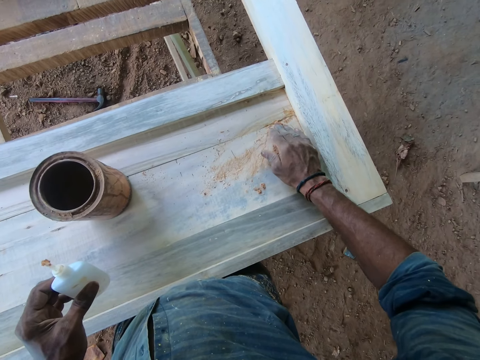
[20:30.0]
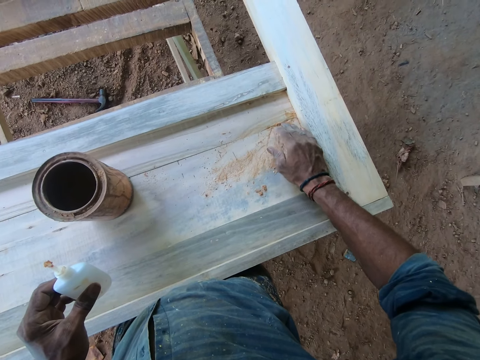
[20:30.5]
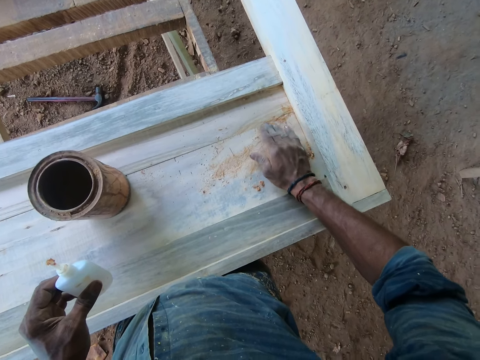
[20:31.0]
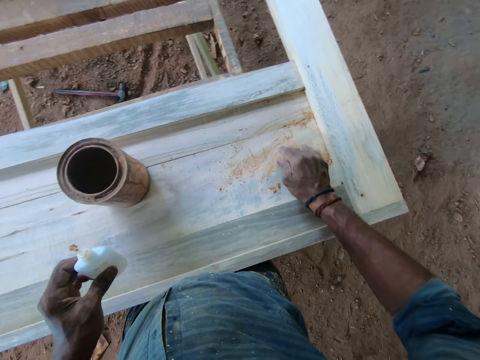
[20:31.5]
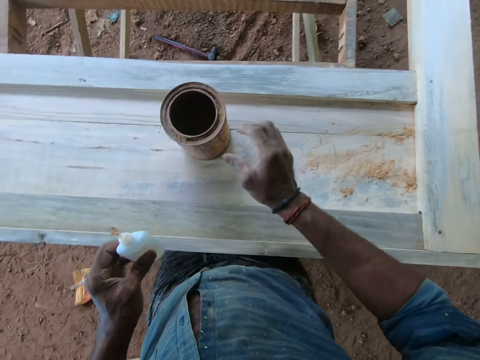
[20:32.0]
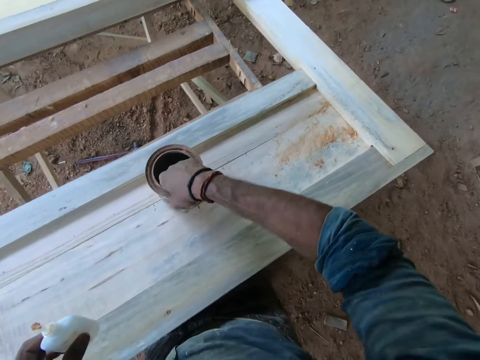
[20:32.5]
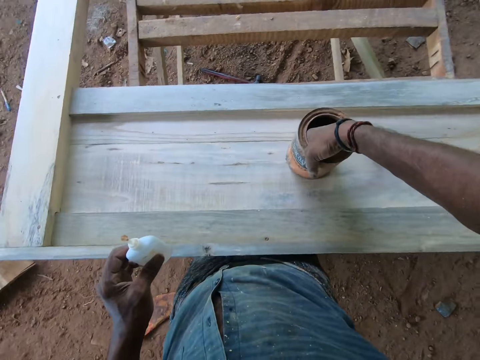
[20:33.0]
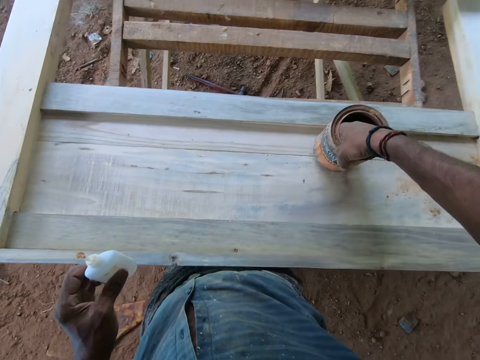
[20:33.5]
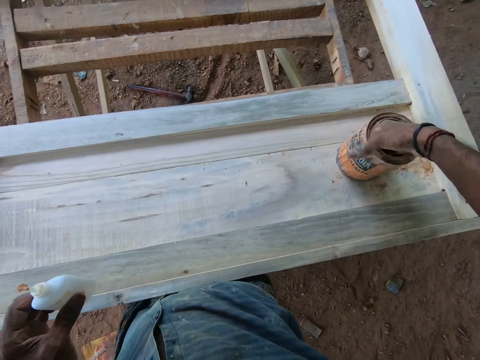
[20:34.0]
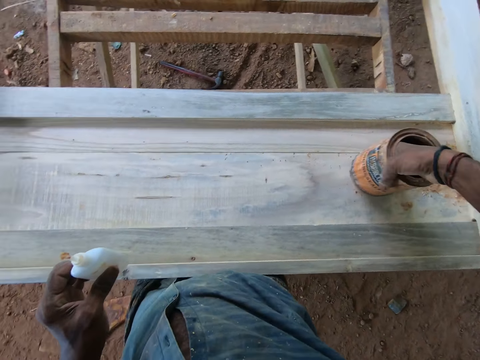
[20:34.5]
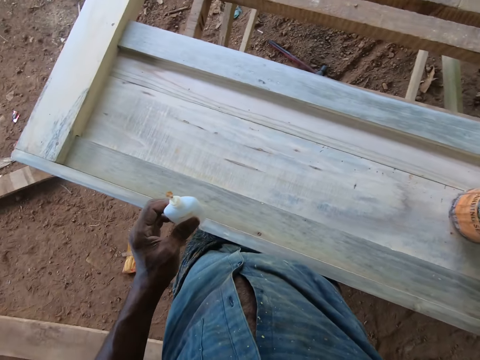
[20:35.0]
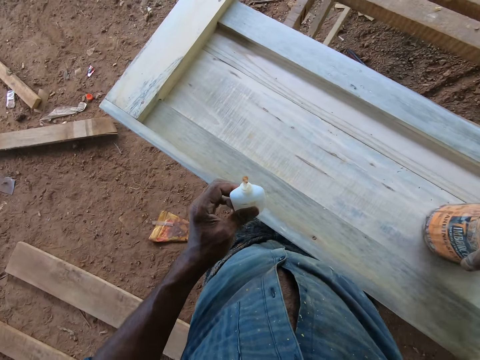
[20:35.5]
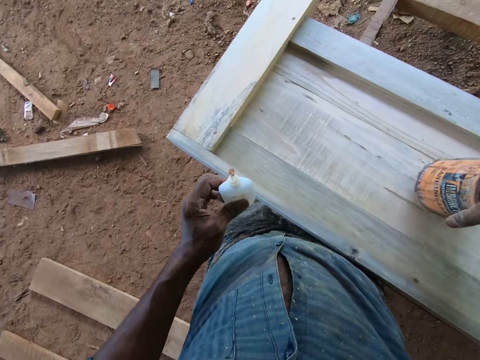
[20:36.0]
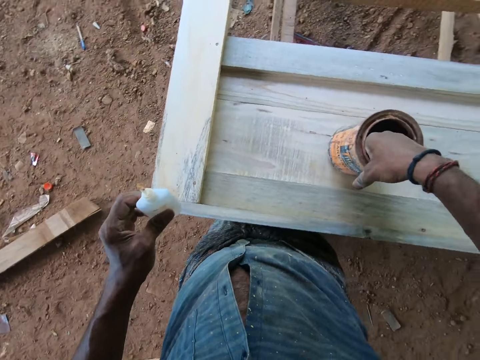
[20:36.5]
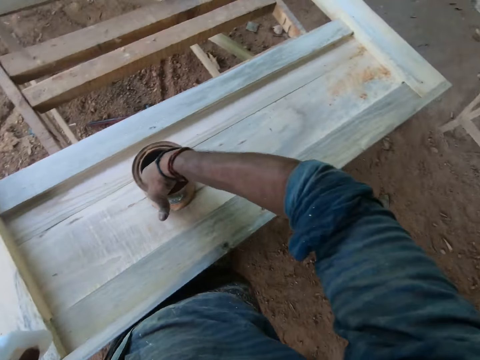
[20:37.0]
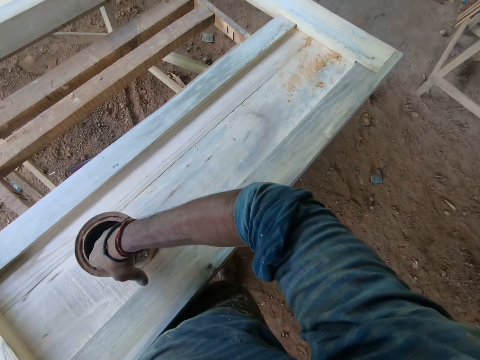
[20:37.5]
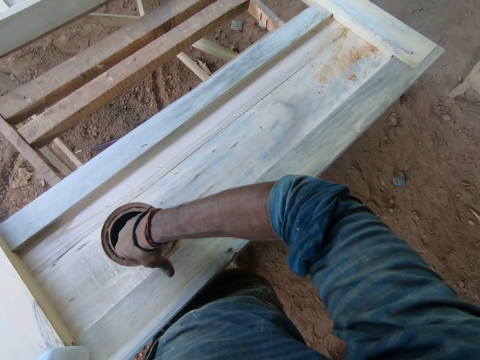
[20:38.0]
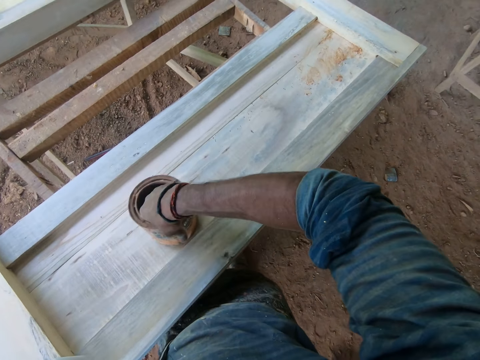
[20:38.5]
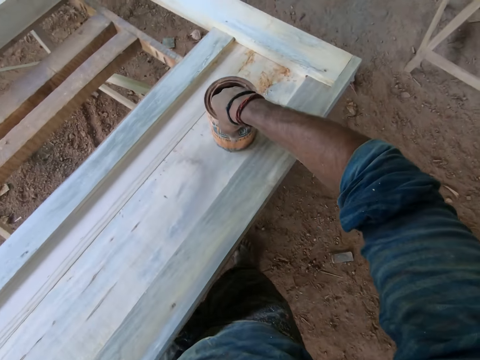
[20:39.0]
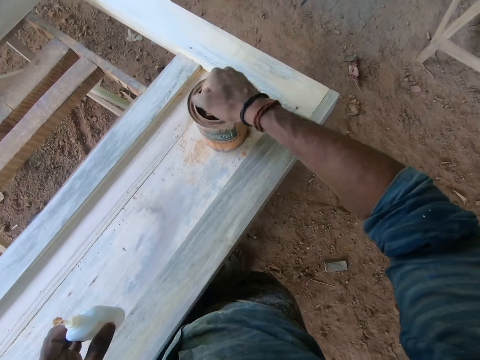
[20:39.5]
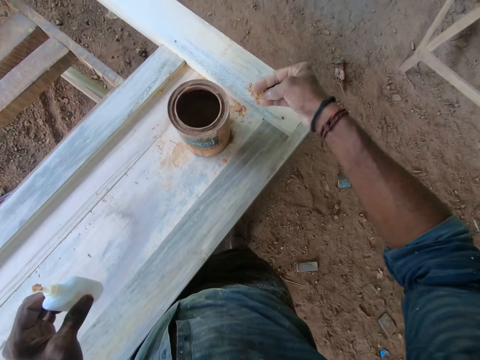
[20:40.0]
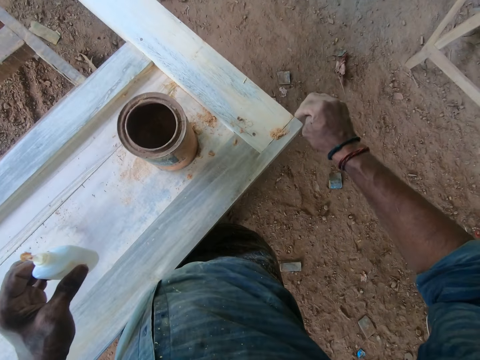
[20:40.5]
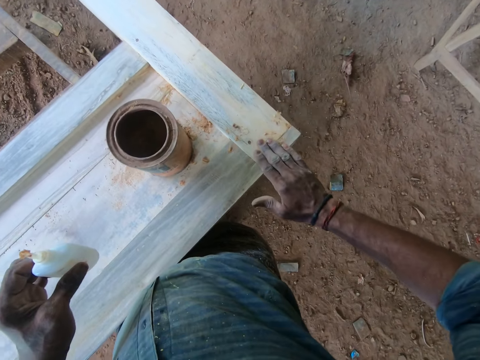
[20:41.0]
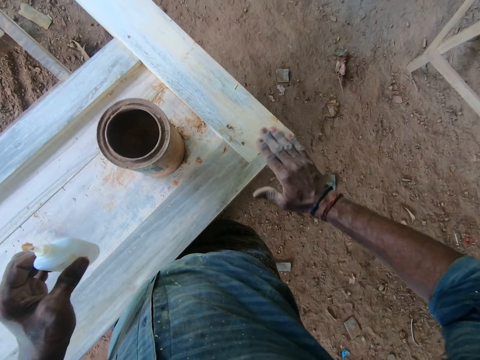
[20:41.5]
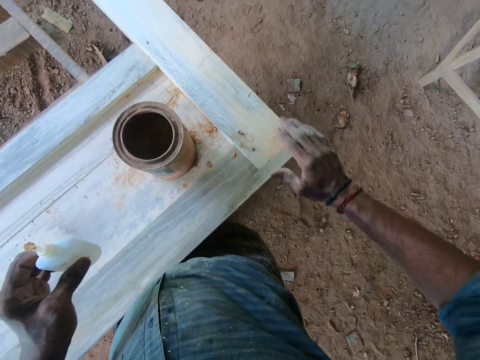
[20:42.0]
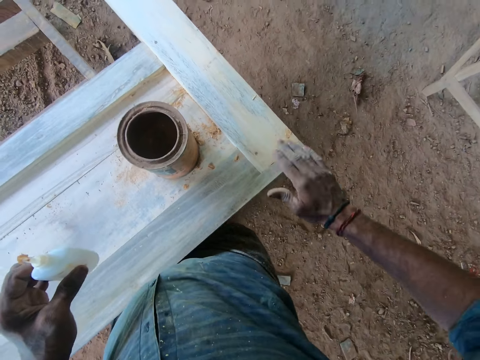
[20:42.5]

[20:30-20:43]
The camera wearer moves the container on the wood on the workbench with his right hand. He moves the container on the wood with his right hand repeatedly. He picks sawdust from the container on the wood on the workbench with his right hand. He rubs the sawdust in his right hand on the joint of the woods on the workbench.

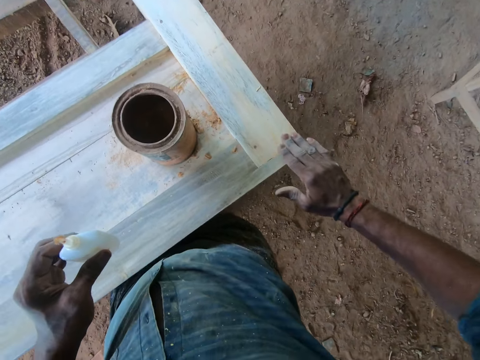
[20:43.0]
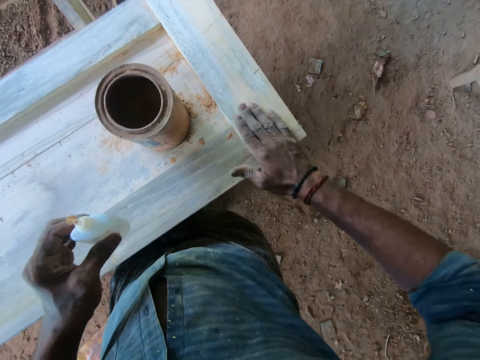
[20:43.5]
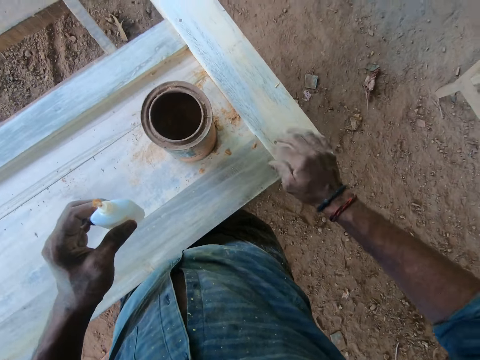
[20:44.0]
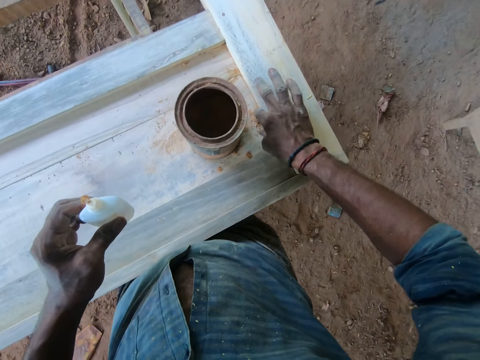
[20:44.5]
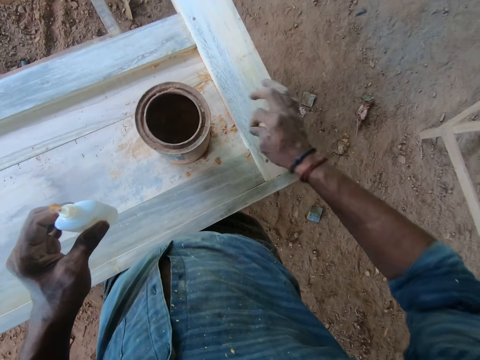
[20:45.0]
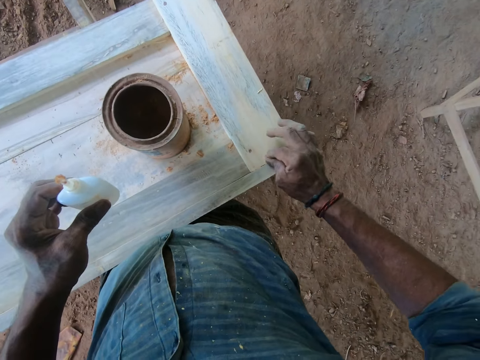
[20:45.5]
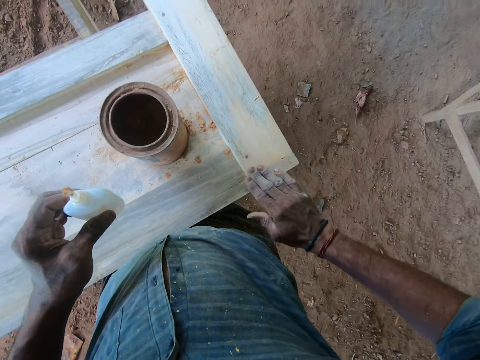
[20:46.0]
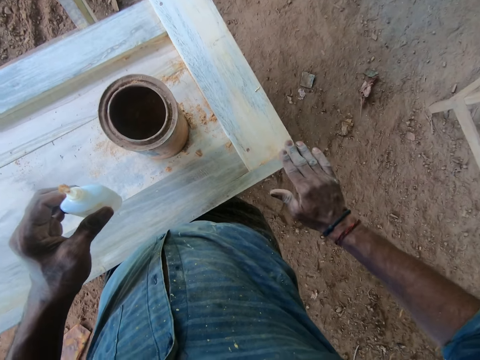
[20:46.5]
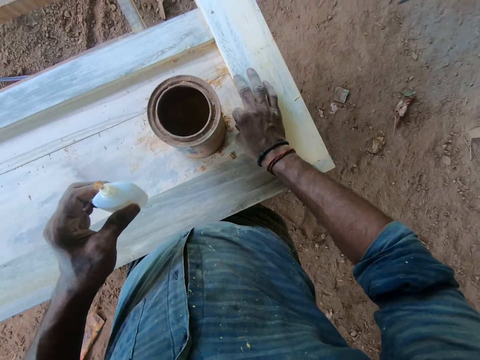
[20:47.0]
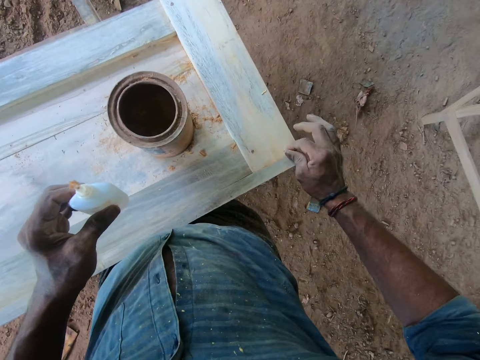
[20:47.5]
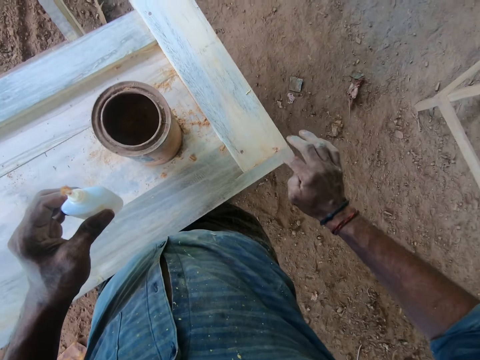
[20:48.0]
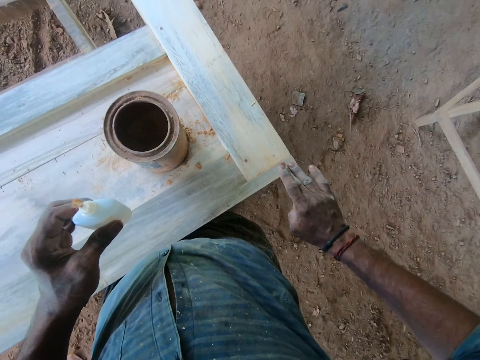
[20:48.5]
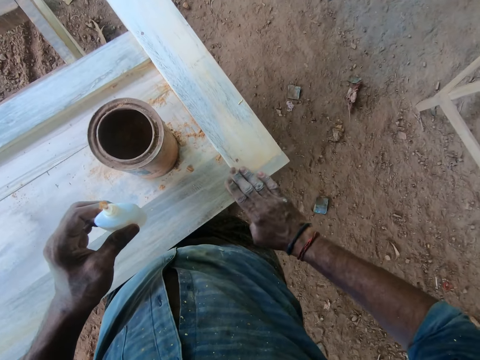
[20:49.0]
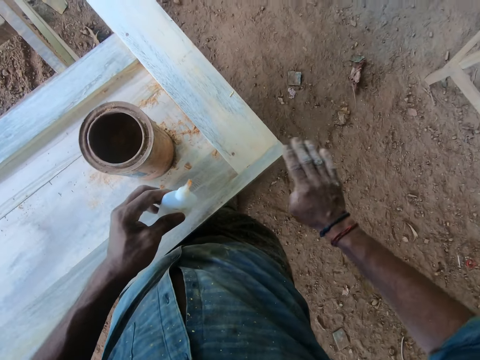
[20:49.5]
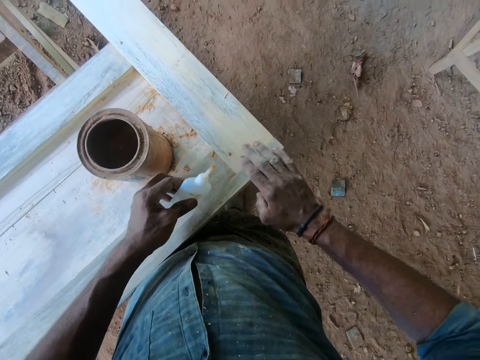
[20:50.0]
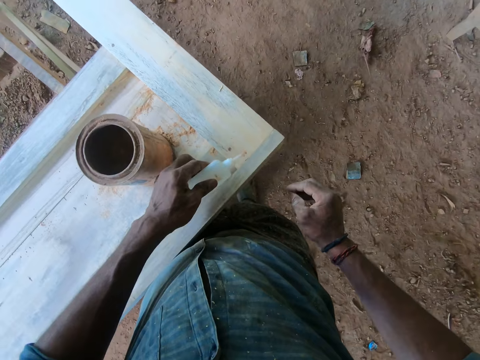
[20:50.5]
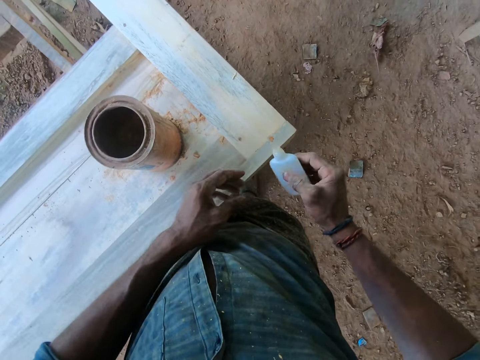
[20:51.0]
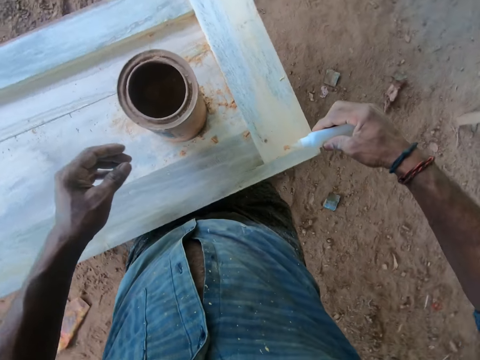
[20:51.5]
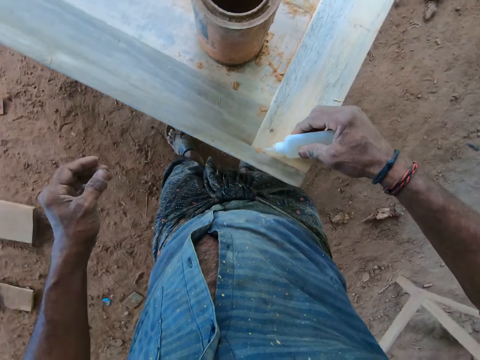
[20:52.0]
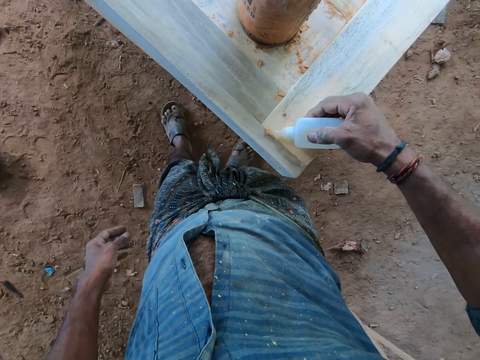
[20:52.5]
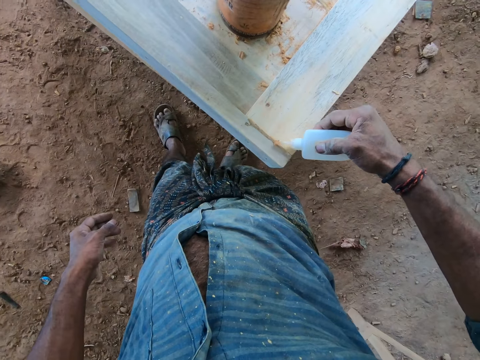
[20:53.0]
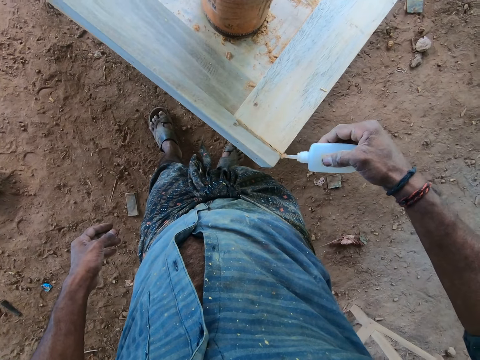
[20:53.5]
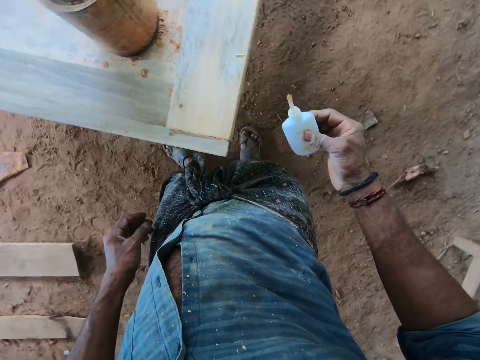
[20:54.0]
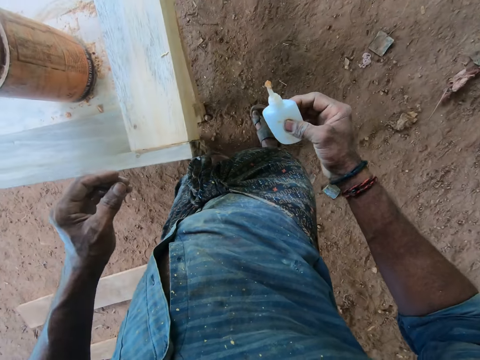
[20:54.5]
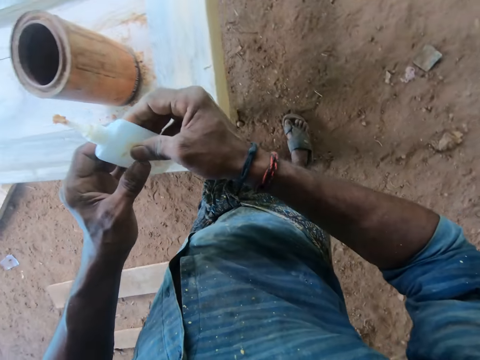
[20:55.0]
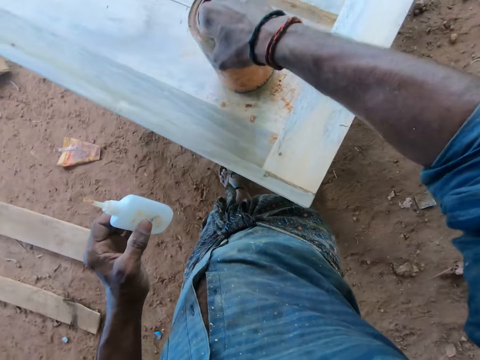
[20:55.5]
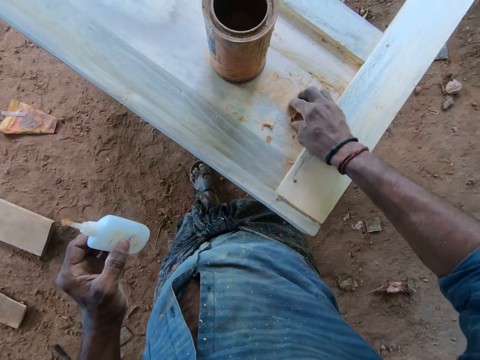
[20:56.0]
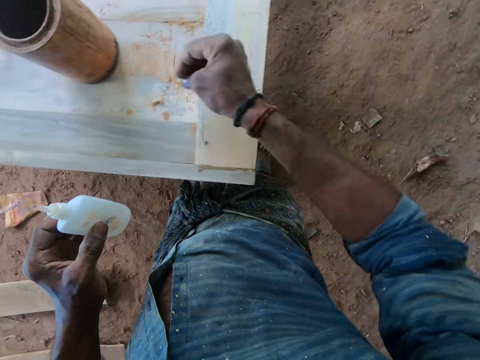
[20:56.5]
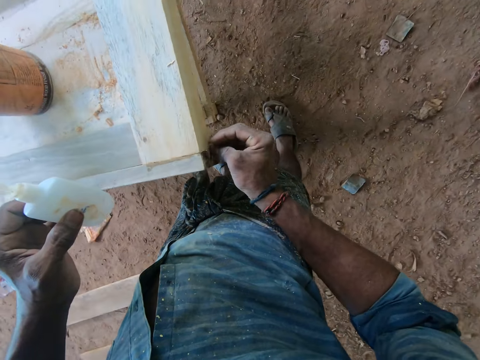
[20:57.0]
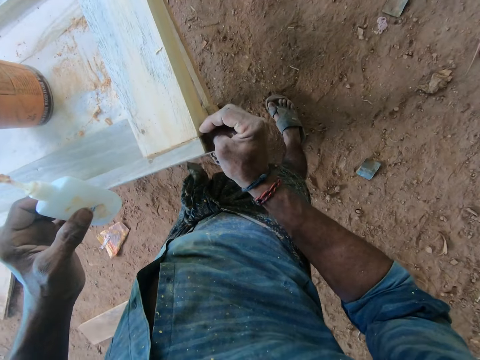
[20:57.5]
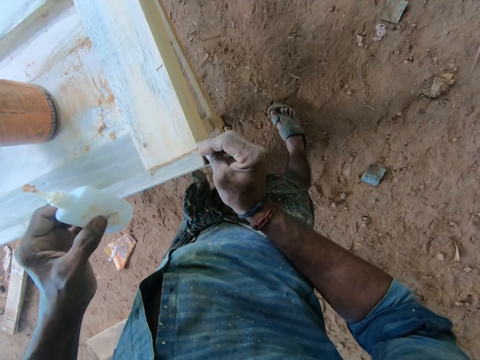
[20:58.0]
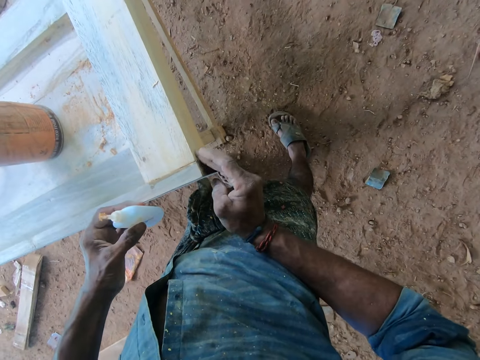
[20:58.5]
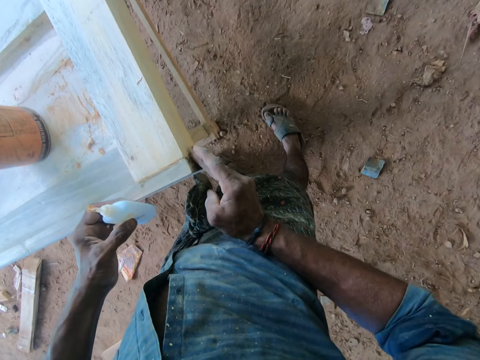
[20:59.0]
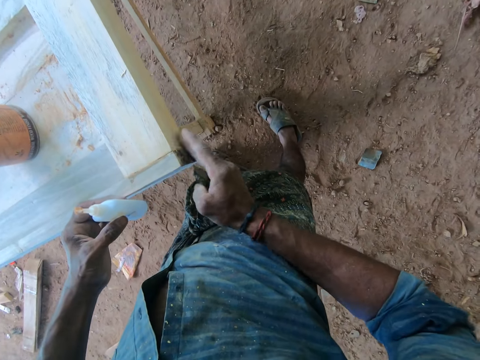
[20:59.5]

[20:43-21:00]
The camera wearer picks sawdust from the wood on the workbench with his right hand. He drops the sawdust in his right hand on the wood on the workbench. He rubs the sawdust on the wood on the workbench with his right hand. He picks the sawdust from the wood on the workbench with his right hand. He applies the glue on the joint of the wood. He passes the wood glue in his left hand to his right hand. He applies the glue on the joint of the wood on the workbench from the wood glue in his right hand. He looks around. He passes the wood glue in his right hand to his left hand. He adjusts the container on the wood on the workbench with his right hand. He picks the sawdust on the wood on the workbench with his right hand. He fills the wood on the workbench with the sawdust in his right hand. He rubs the sawdust on the wood with his right hand.
